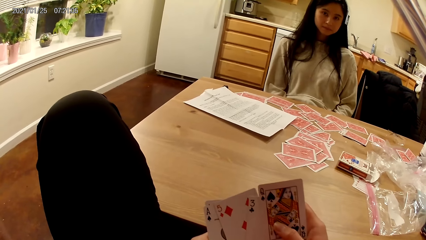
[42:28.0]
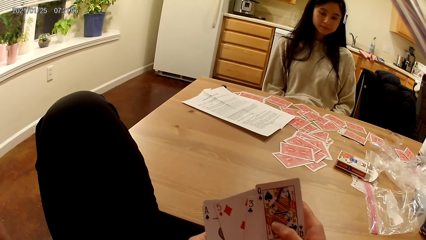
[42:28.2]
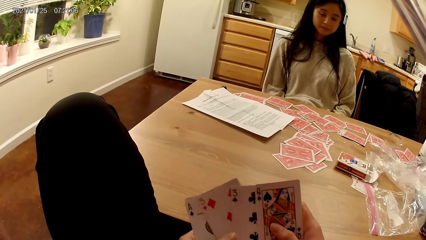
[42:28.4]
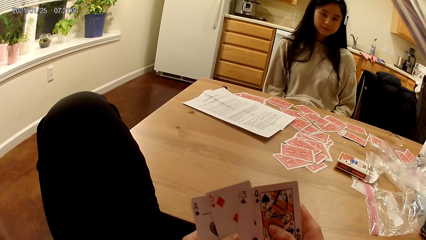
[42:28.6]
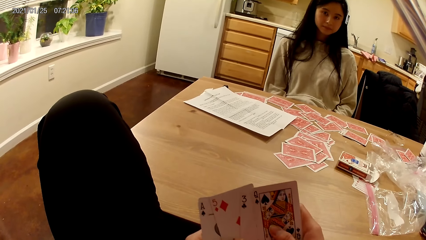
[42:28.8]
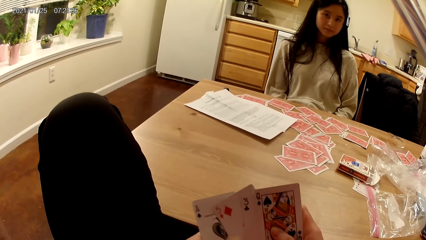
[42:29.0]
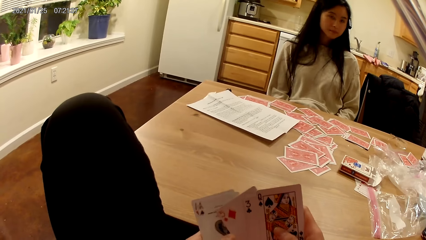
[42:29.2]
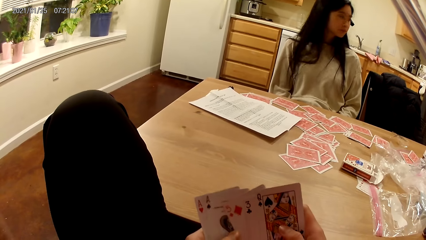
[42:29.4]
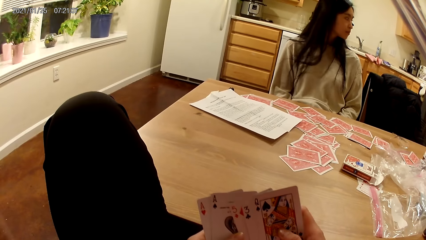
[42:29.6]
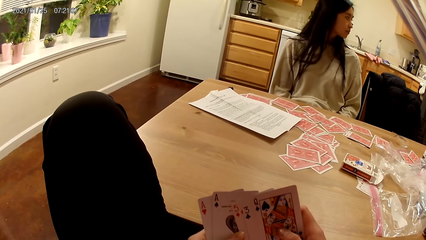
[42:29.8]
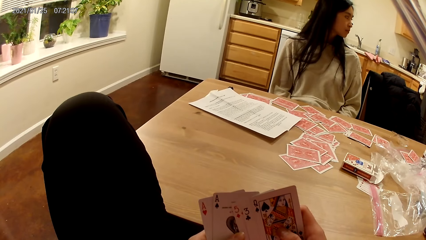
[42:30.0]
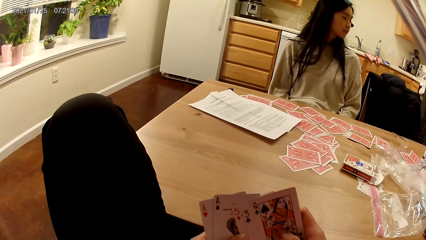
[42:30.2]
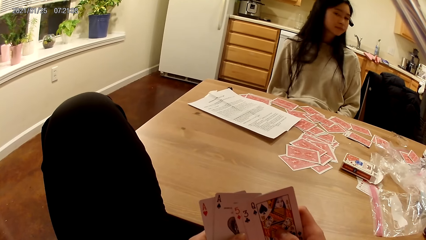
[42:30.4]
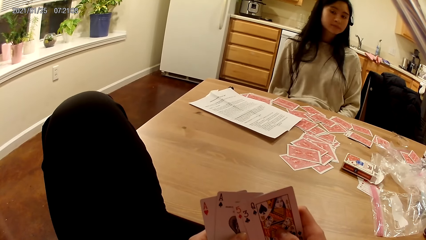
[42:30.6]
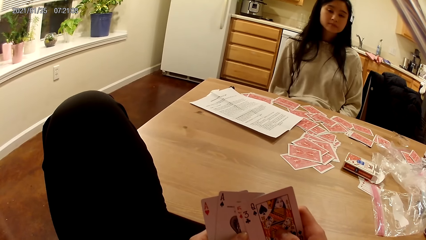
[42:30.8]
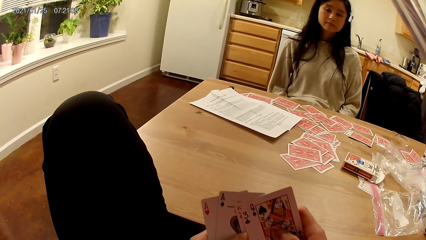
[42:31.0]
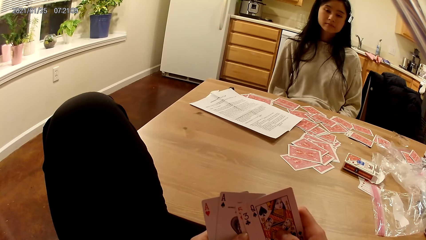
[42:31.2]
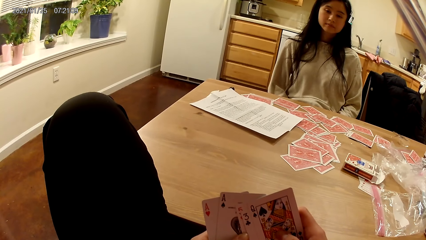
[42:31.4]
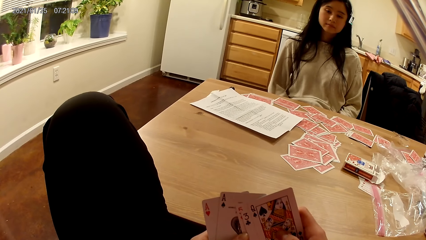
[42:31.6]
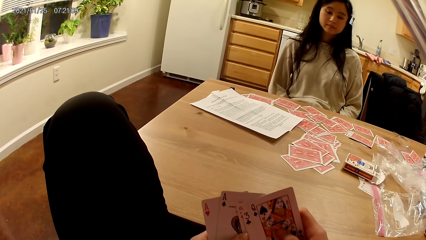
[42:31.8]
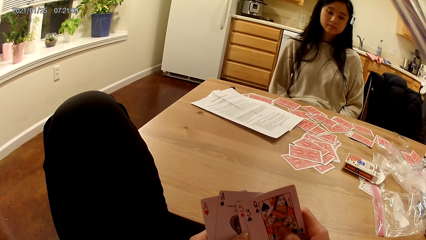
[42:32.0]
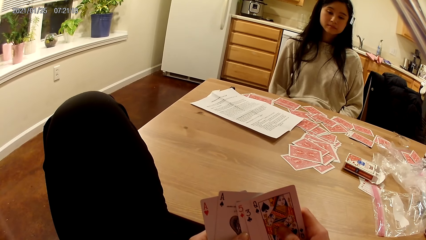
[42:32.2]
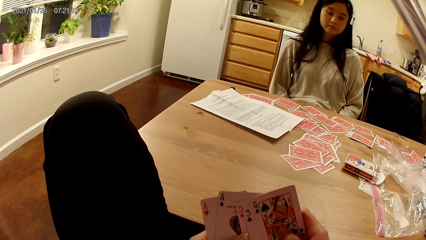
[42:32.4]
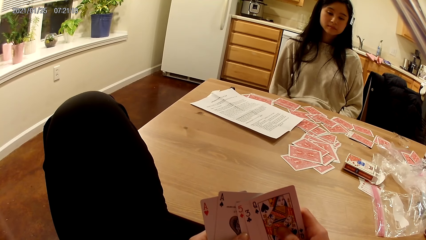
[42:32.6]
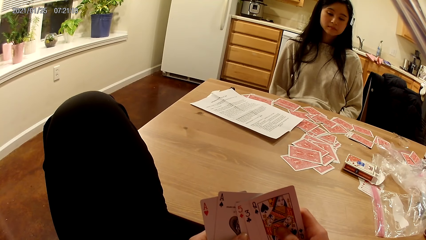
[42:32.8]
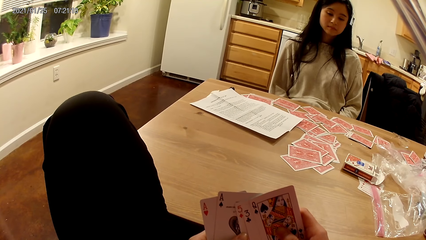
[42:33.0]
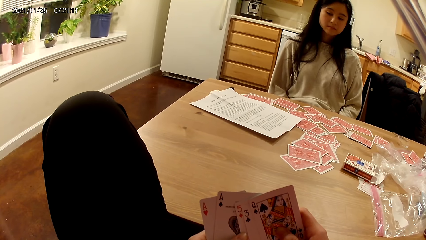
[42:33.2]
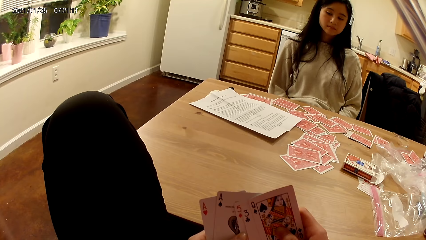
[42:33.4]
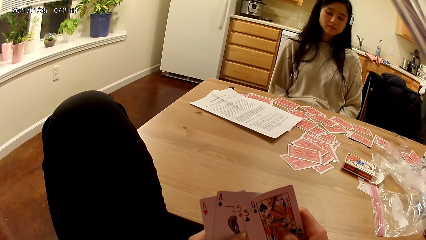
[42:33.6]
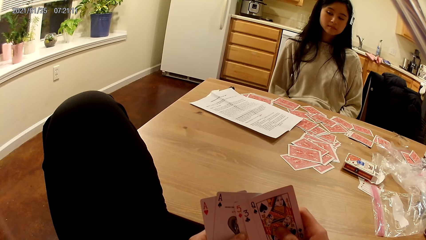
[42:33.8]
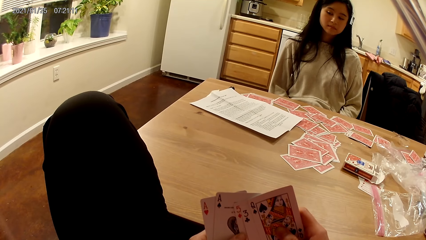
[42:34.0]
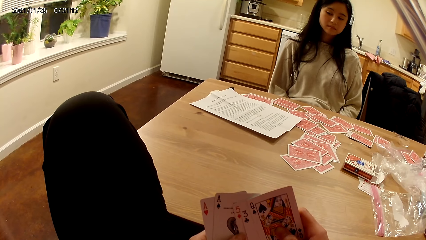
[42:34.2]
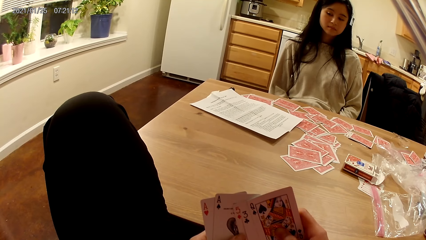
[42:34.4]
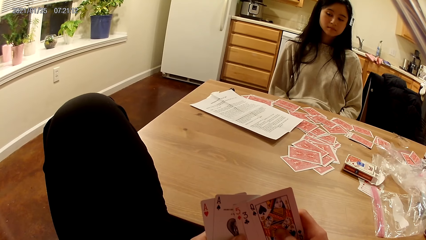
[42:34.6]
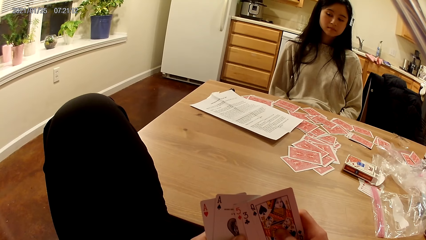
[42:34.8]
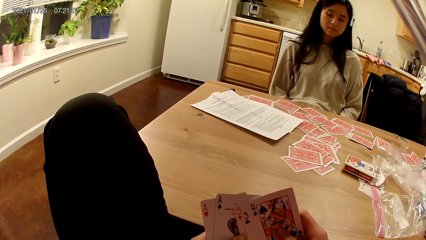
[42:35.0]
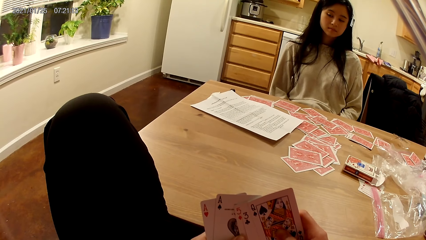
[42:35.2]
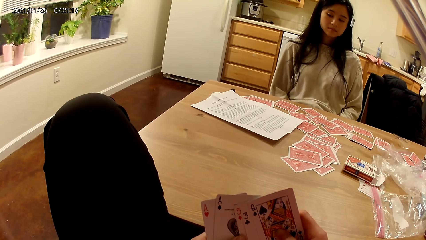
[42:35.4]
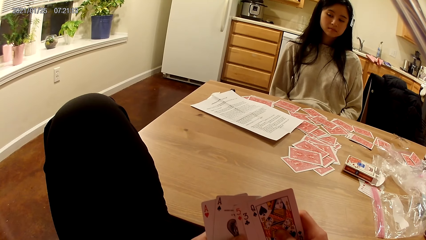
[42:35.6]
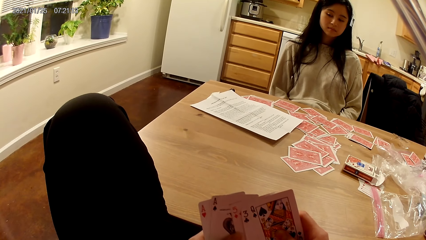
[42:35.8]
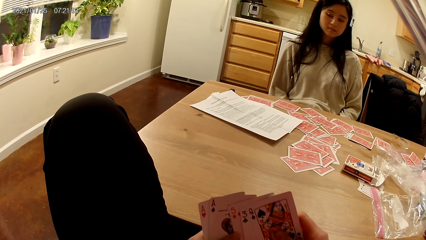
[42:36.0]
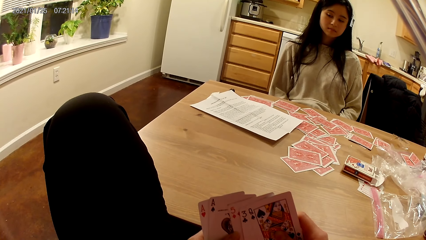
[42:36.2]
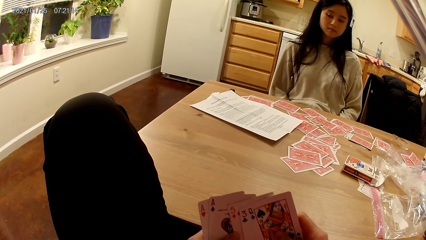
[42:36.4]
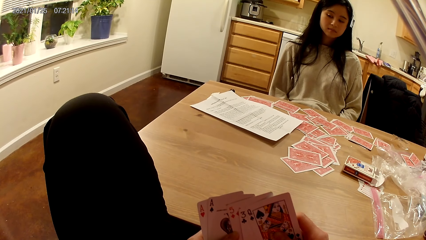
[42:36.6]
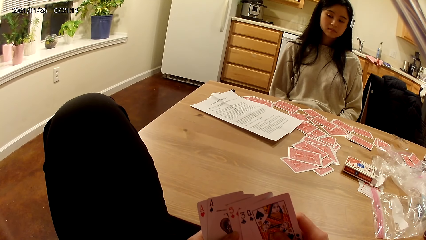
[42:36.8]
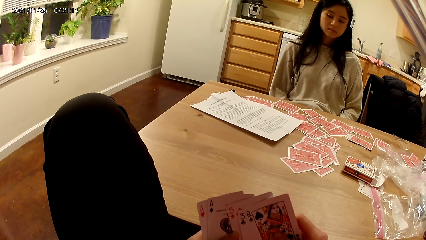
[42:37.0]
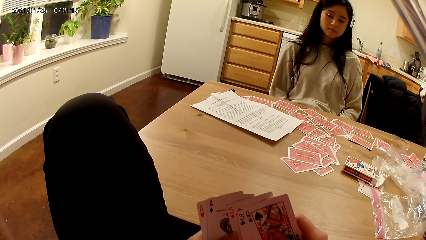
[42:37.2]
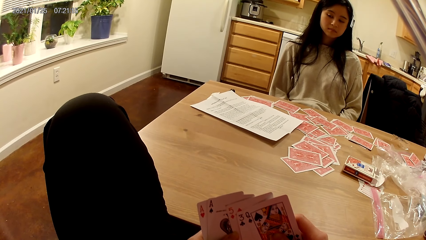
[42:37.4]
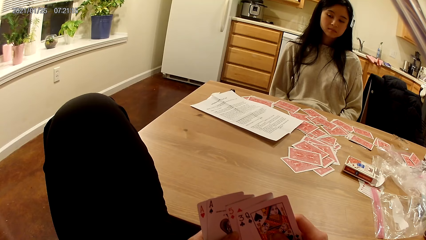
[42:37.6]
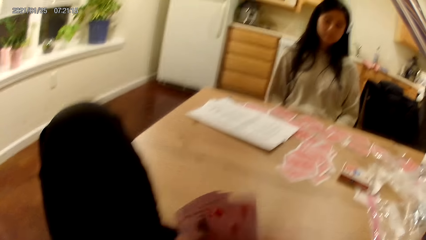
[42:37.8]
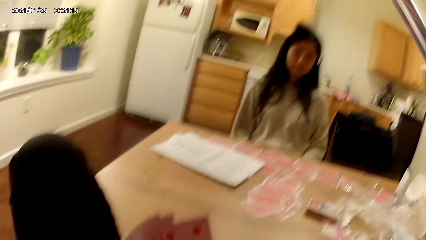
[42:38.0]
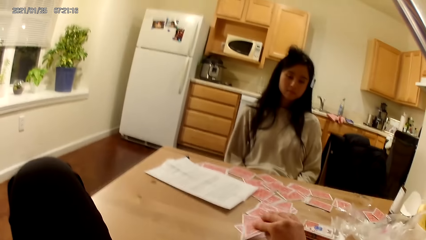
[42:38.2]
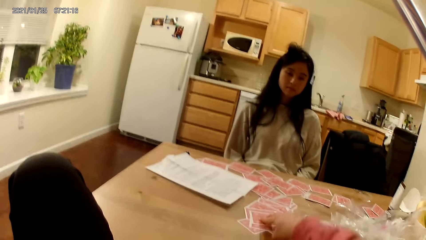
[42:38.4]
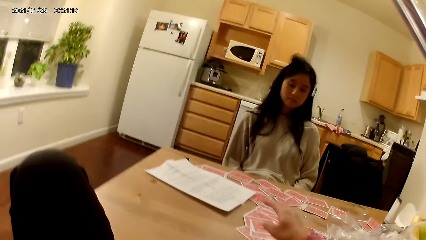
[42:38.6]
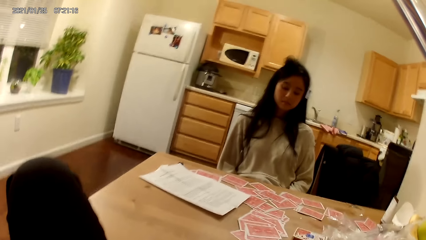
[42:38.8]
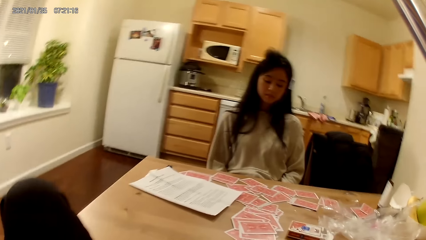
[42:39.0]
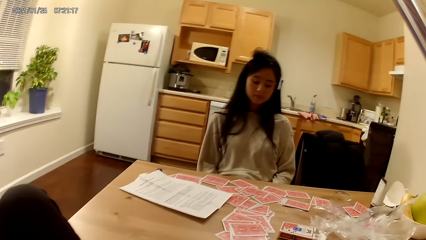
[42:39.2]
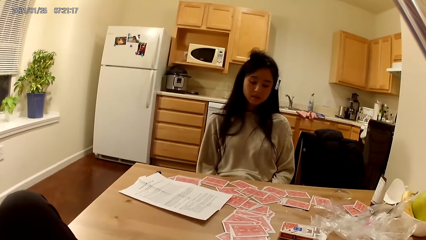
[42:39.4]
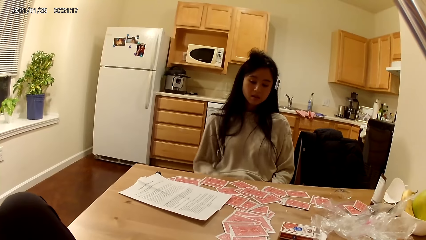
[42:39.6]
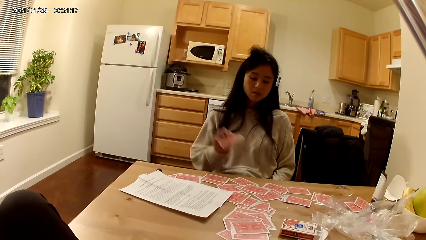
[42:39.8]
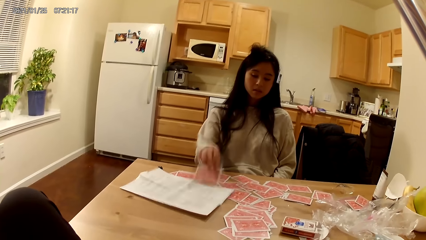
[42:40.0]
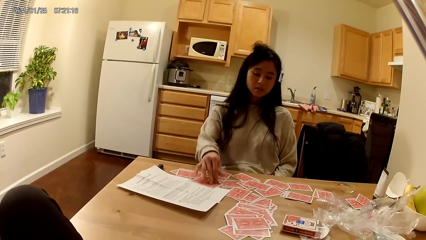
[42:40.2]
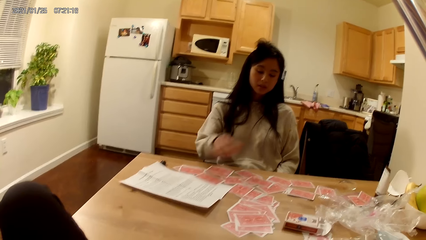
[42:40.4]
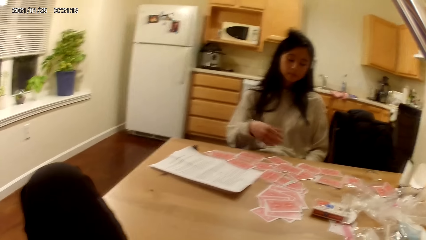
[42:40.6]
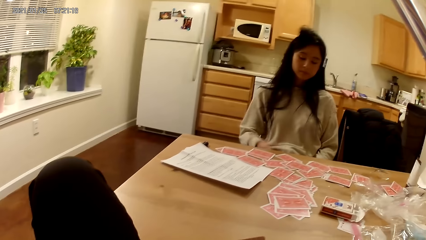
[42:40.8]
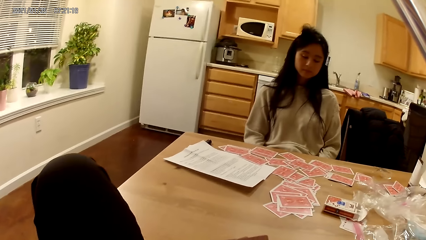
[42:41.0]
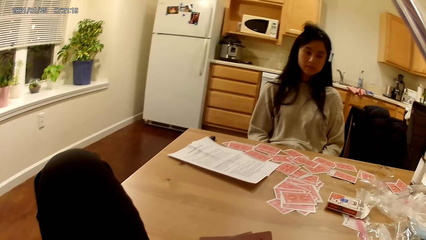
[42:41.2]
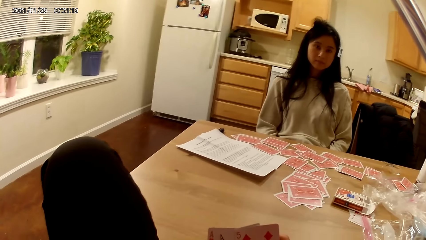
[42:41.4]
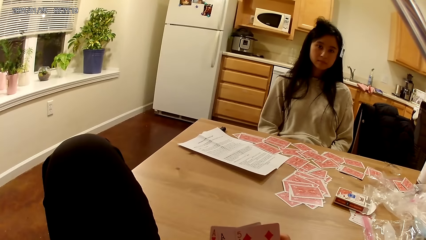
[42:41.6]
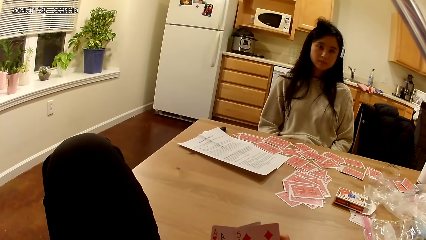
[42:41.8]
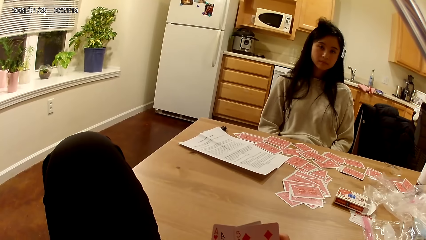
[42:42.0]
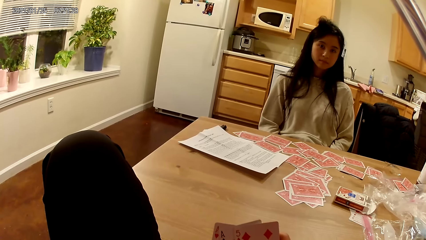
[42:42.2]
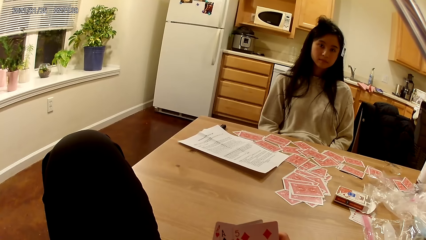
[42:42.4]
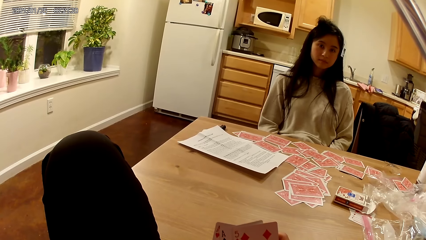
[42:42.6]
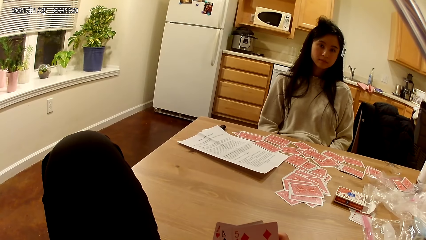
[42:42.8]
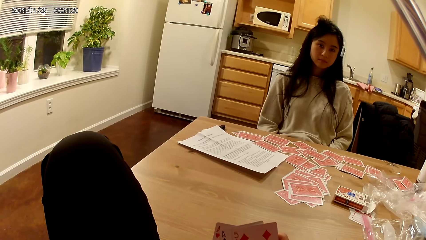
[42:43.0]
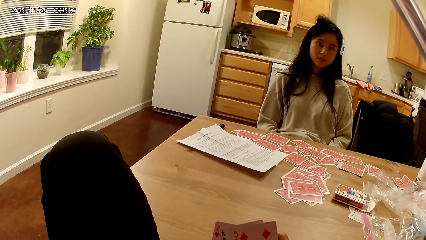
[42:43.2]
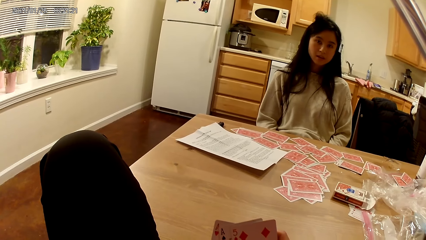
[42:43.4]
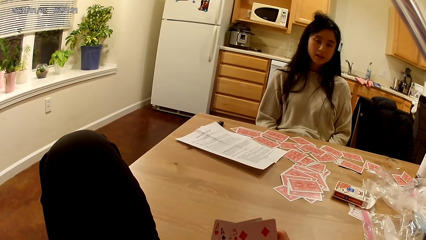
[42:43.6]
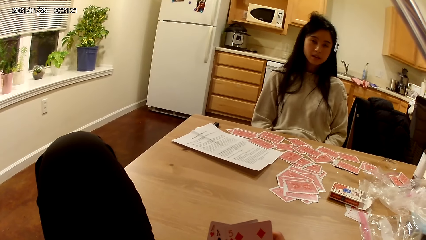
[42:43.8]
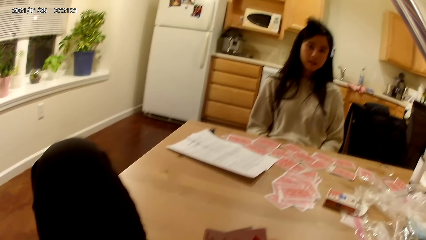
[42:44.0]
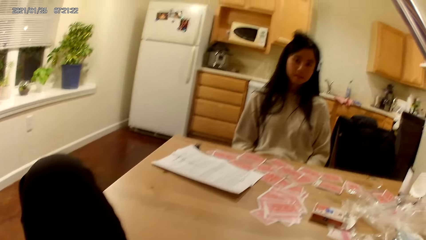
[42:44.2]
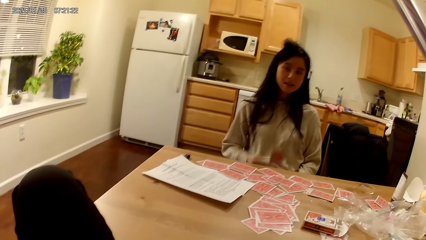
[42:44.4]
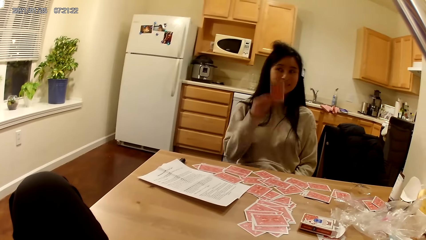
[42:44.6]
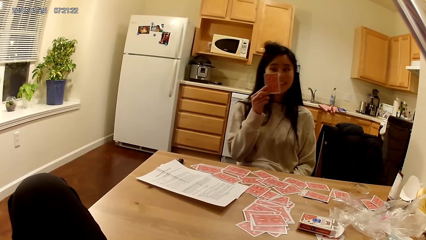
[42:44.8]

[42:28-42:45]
The camera wearer moves playing cards with her hands. She stares at the playing cards. She places another card on the dining table with her right hand. The woman places another card on the dining table with her right hand.
